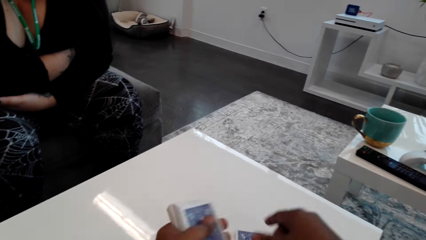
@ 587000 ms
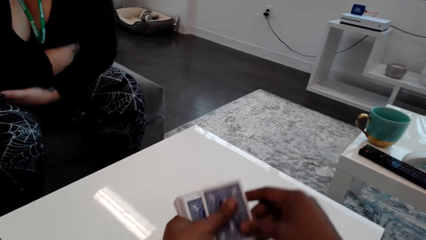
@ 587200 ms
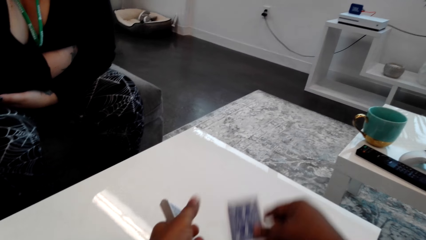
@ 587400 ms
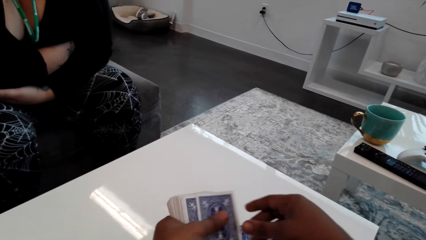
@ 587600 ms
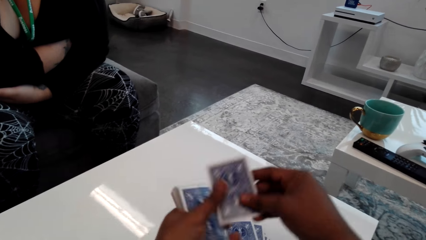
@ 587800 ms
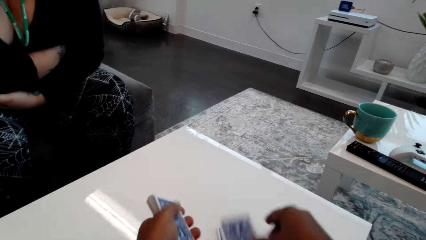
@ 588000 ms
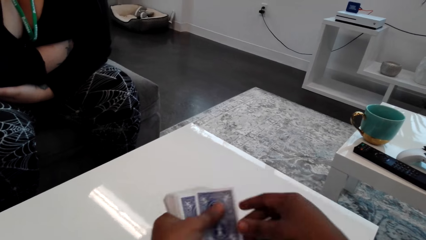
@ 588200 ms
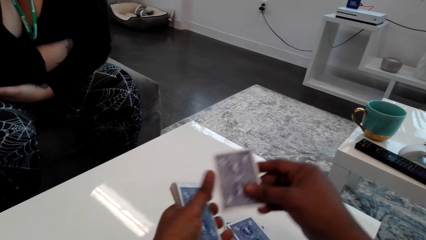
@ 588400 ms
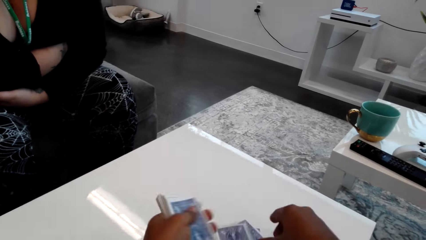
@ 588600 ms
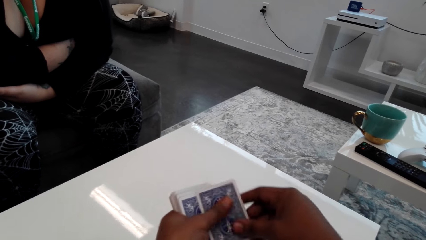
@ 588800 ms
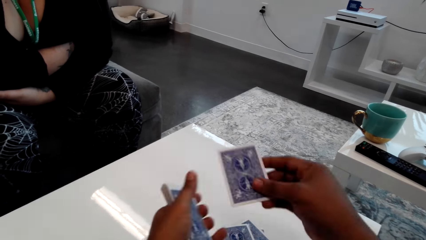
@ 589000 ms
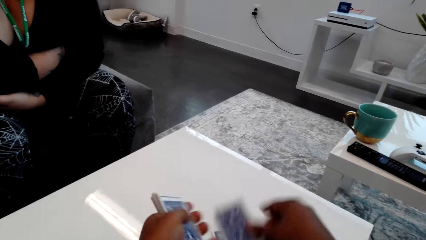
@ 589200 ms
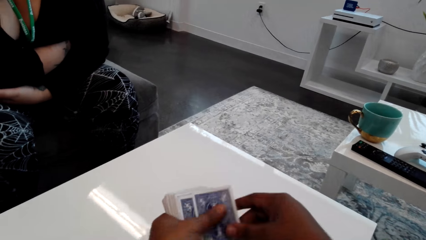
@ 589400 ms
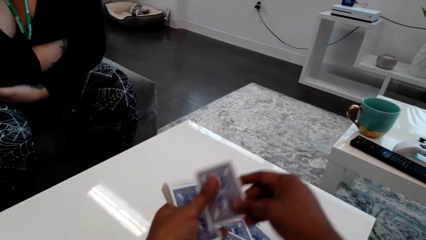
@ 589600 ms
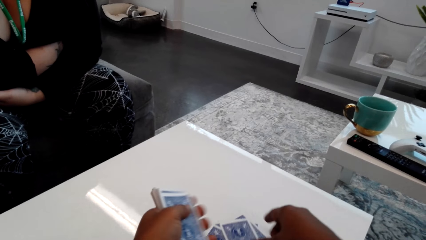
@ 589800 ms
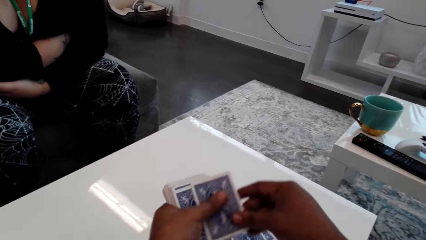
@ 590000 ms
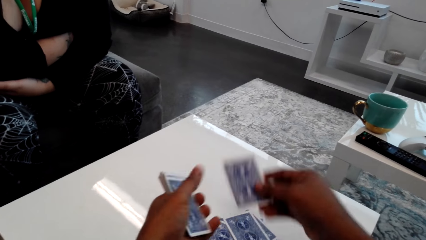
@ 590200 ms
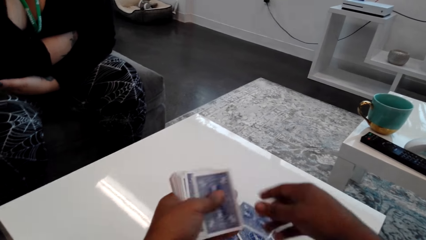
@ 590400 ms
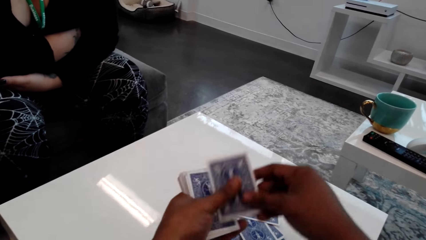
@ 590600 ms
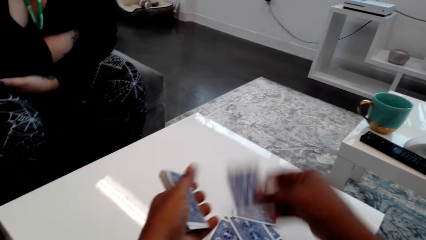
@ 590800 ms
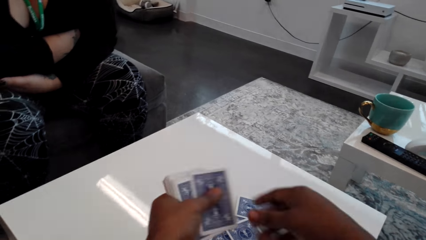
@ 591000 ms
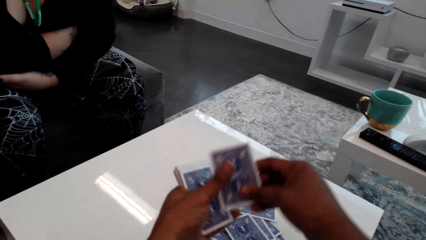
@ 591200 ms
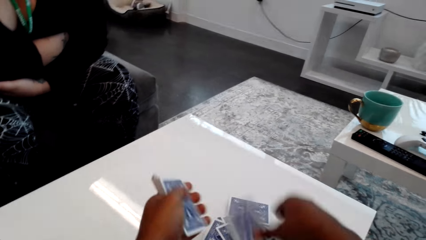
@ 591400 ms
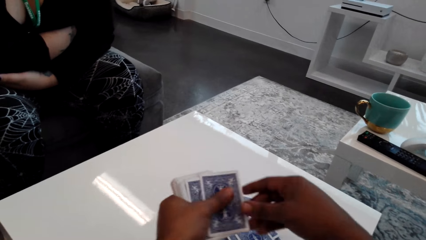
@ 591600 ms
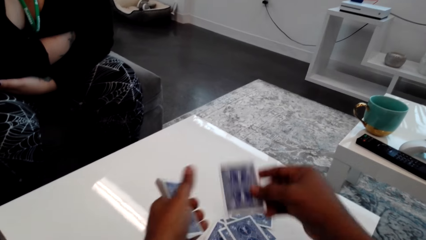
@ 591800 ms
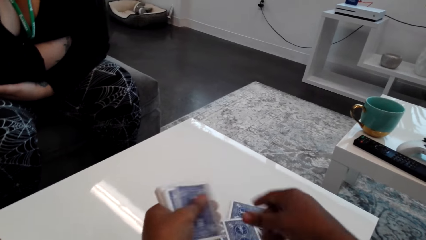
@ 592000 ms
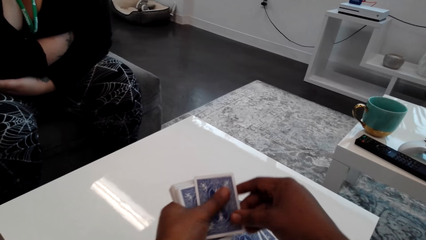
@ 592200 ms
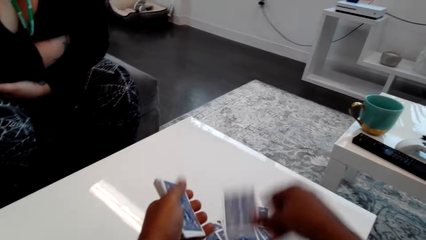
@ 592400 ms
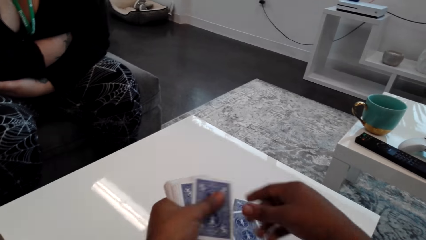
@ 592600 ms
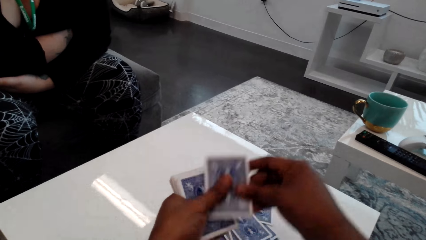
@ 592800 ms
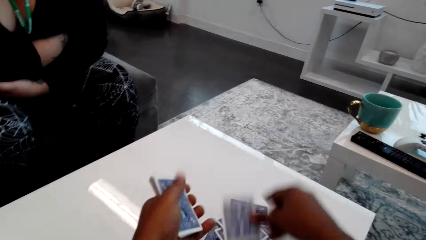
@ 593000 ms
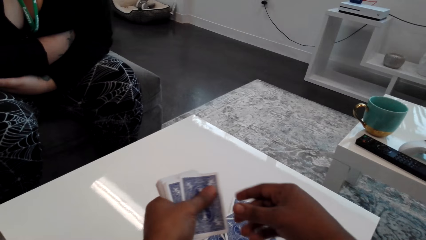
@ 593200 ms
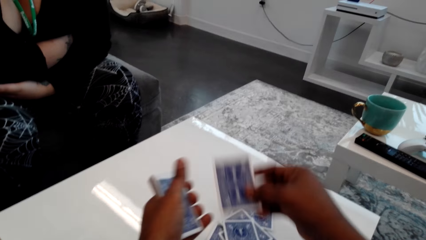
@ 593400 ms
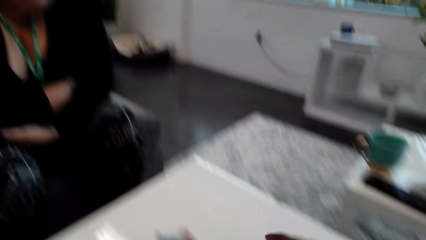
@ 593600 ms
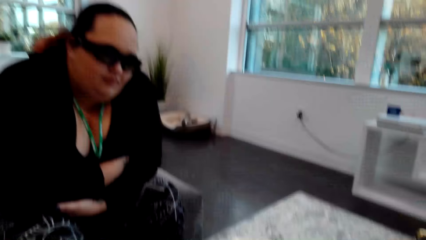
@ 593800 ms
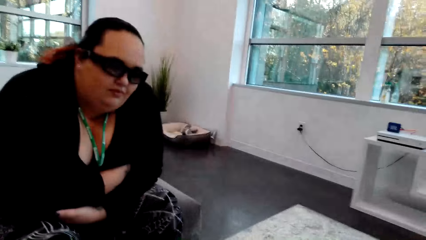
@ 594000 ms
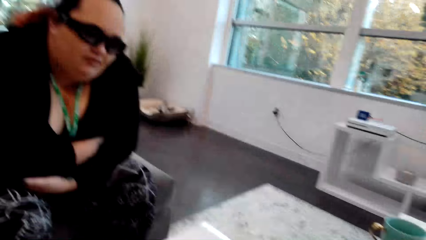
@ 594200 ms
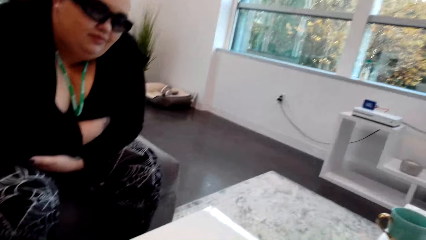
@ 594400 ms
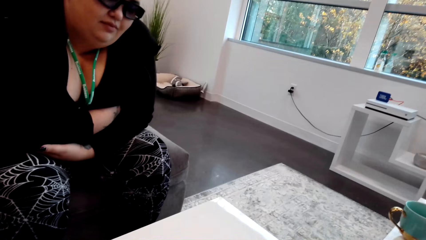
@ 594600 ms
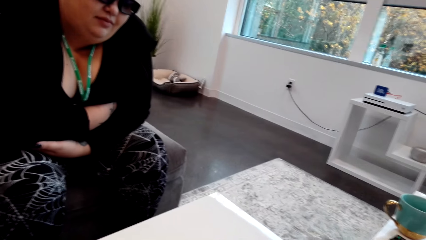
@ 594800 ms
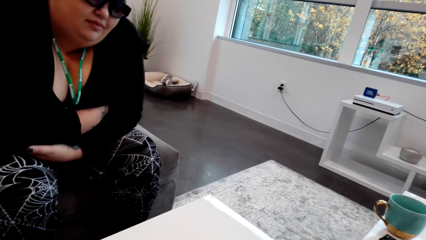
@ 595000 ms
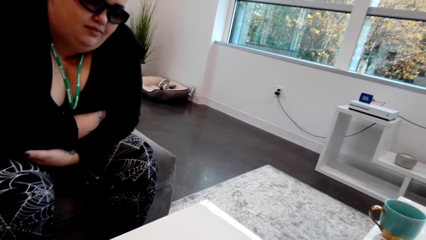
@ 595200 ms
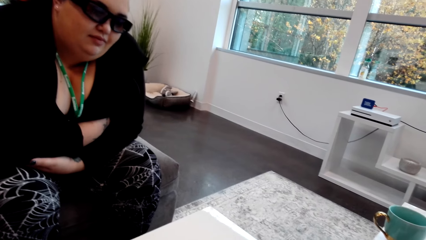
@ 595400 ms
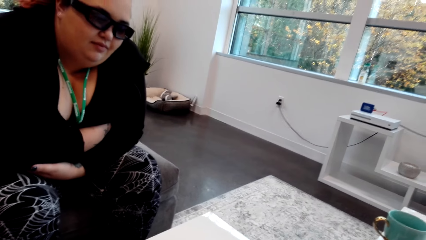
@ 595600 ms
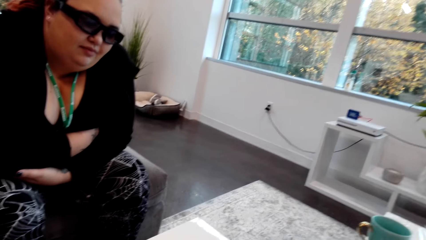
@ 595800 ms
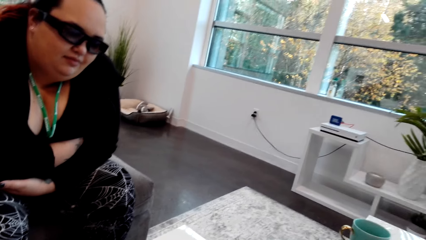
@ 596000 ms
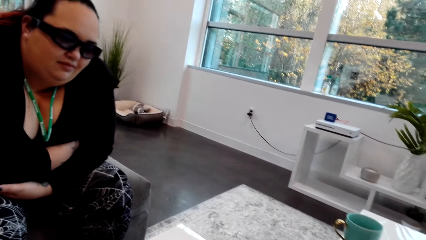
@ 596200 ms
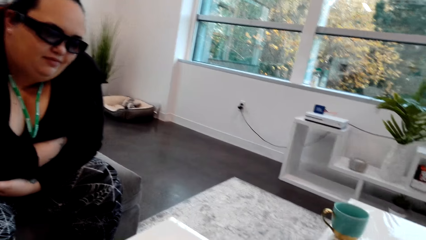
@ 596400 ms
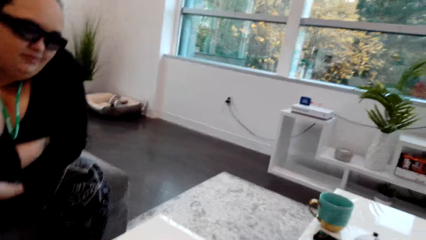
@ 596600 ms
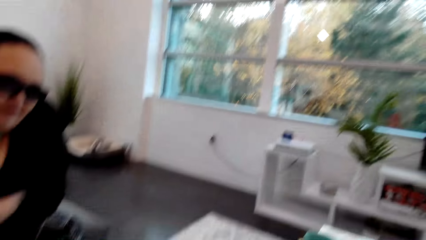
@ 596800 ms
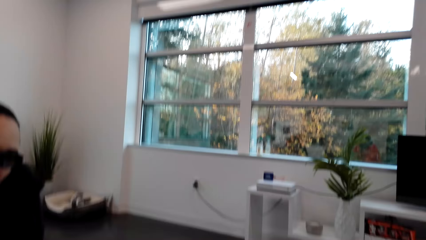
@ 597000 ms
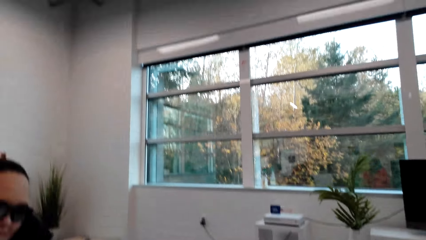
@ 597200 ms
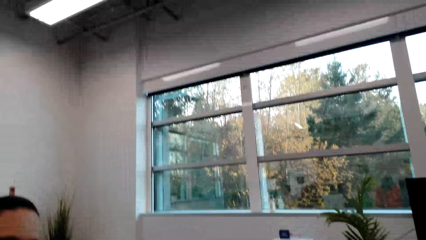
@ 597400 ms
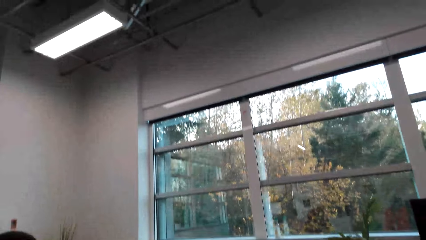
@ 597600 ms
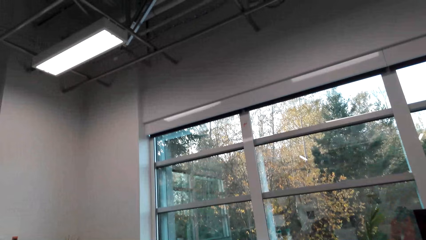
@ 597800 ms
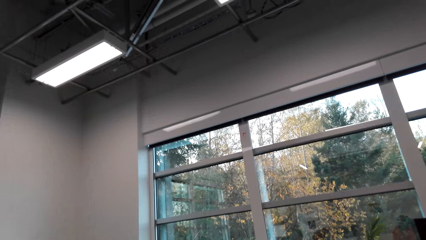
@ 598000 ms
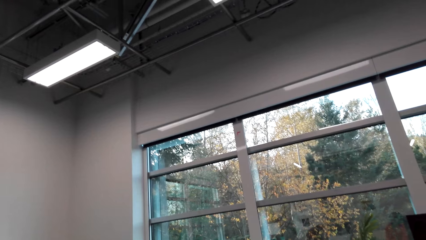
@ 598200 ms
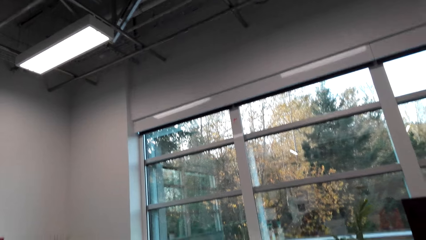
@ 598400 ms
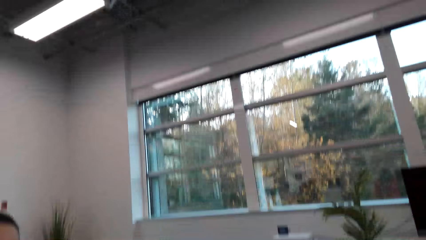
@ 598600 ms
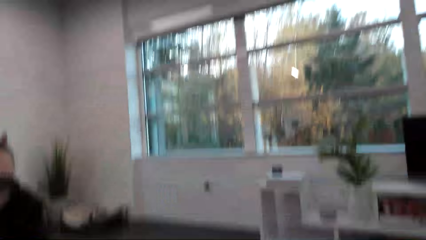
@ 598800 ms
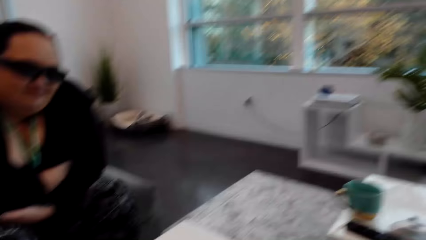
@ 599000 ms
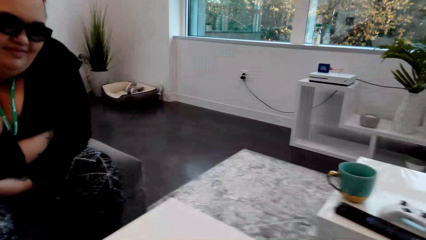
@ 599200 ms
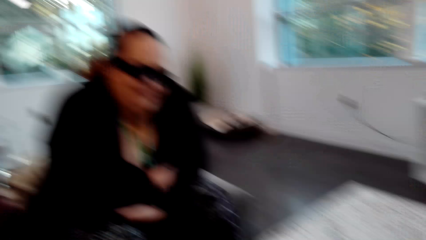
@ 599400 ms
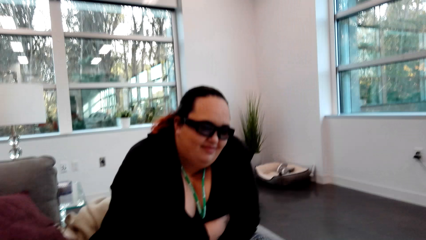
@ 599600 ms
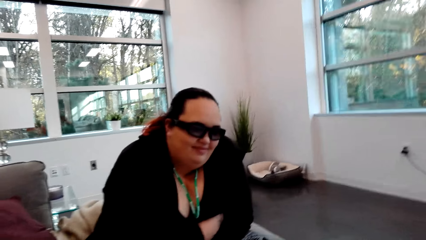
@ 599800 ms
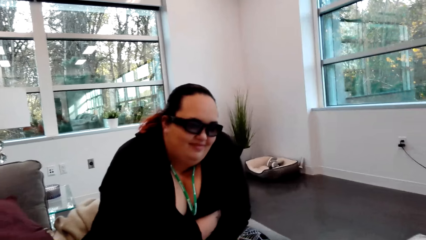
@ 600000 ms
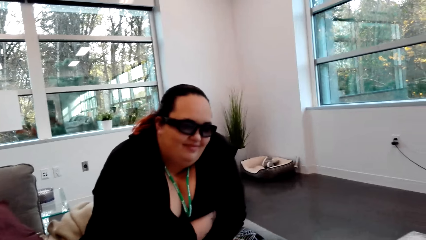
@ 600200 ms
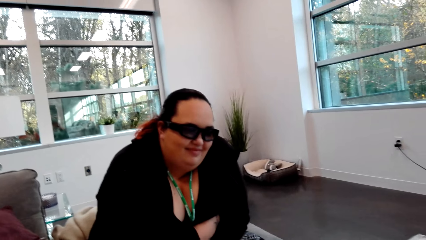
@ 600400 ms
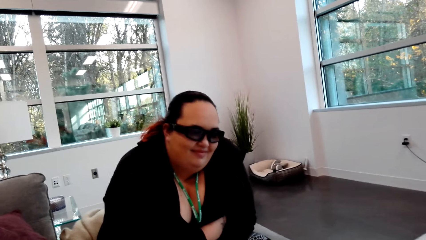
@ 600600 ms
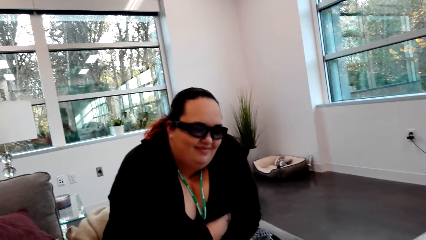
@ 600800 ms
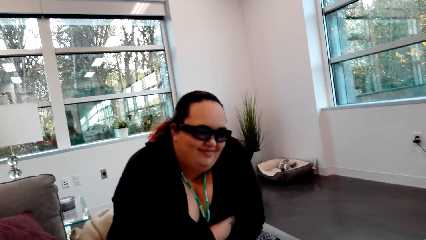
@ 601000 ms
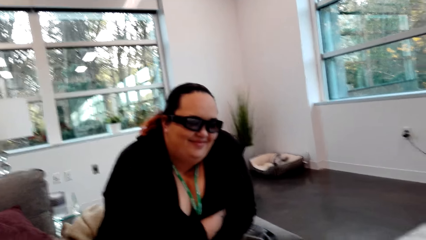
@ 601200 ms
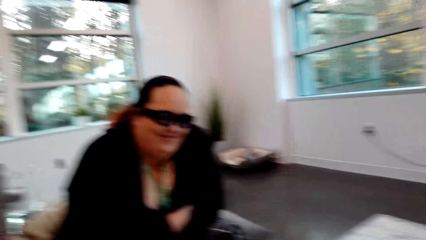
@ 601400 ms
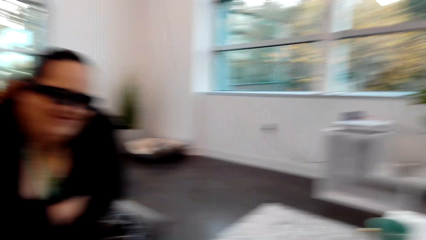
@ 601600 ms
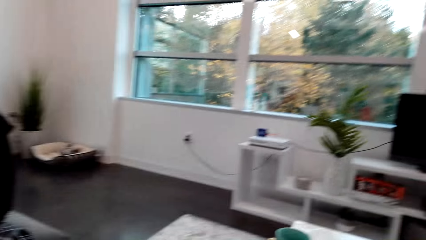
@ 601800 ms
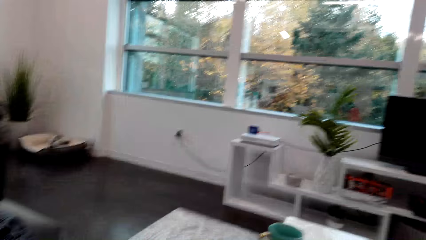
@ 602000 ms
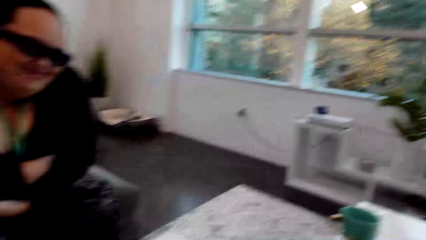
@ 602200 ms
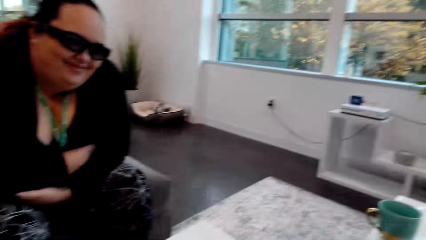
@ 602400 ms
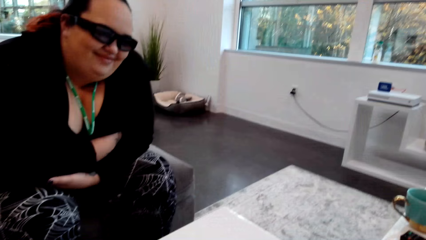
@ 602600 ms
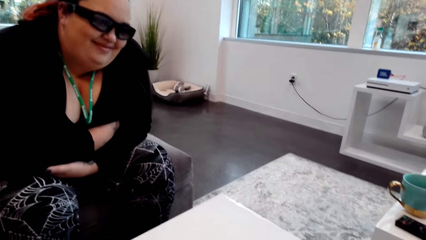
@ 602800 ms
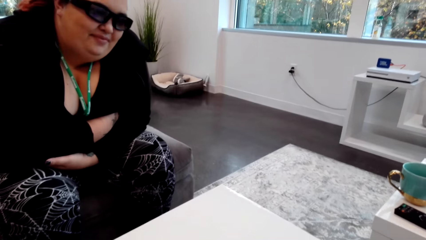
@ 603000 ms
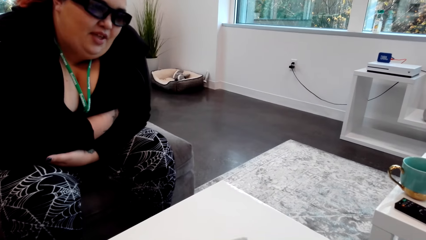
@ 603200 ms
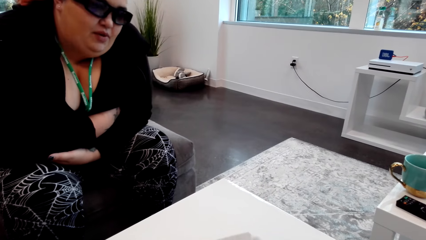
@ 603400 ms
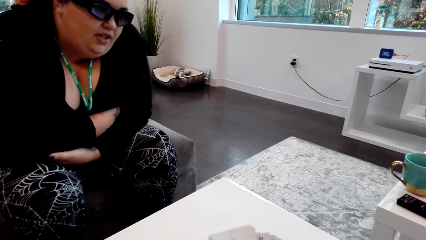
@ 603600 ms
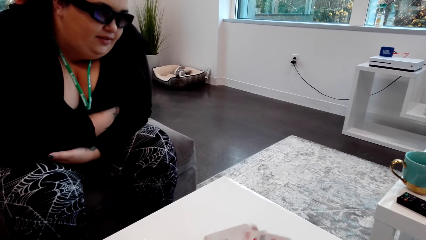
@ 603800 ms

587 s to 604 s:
The camera wearer interacts with a woman. They converse with the woman.
